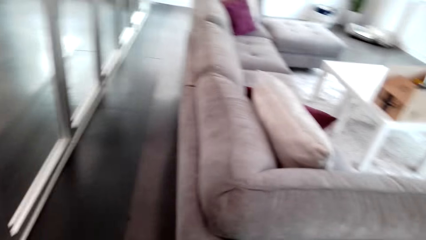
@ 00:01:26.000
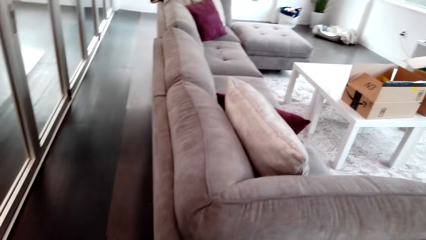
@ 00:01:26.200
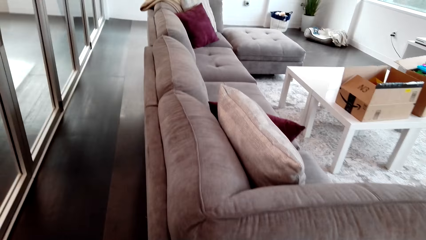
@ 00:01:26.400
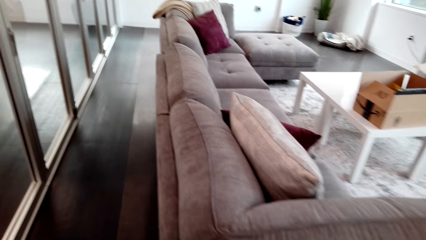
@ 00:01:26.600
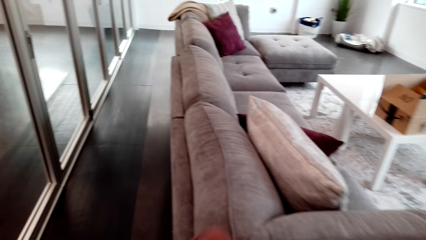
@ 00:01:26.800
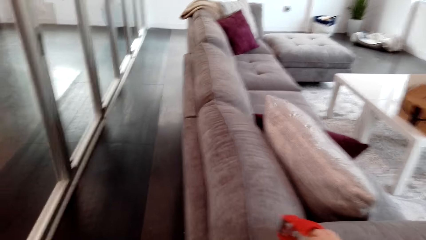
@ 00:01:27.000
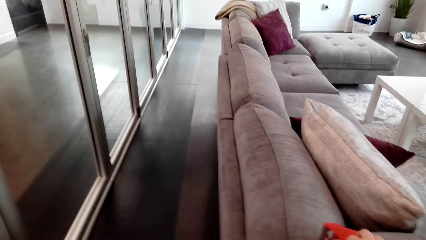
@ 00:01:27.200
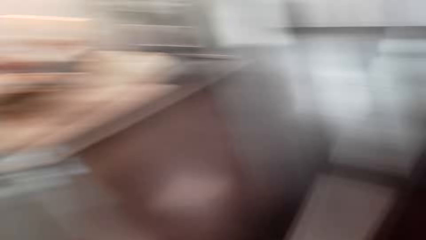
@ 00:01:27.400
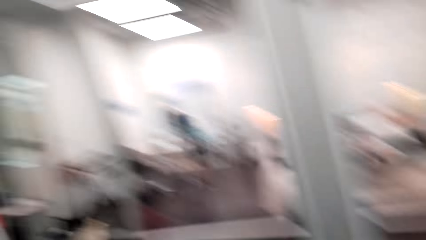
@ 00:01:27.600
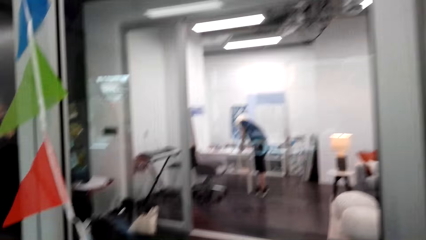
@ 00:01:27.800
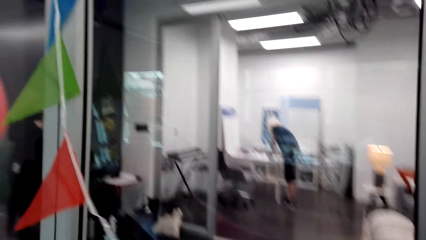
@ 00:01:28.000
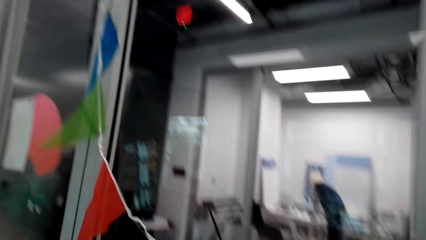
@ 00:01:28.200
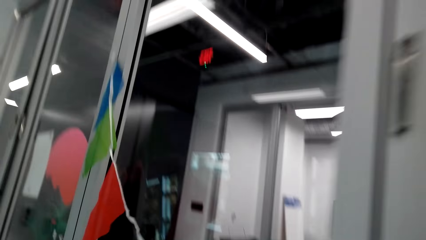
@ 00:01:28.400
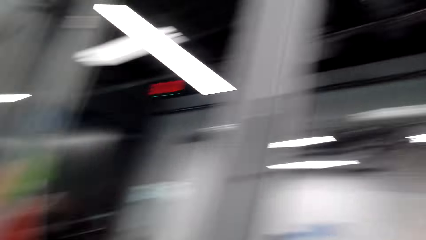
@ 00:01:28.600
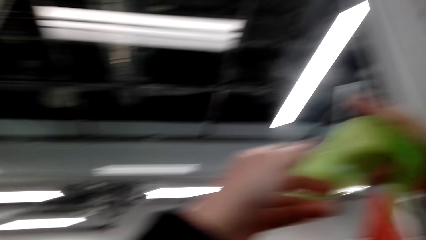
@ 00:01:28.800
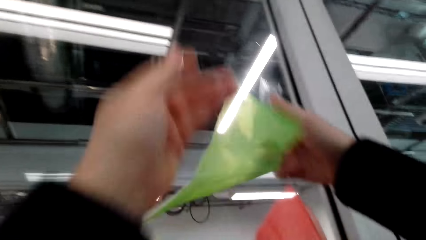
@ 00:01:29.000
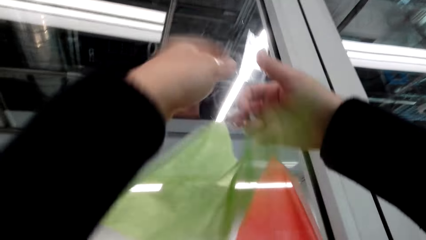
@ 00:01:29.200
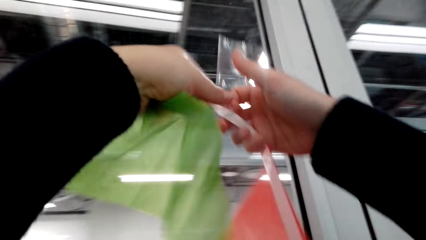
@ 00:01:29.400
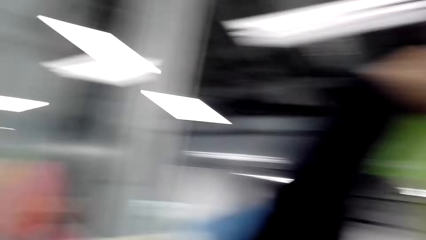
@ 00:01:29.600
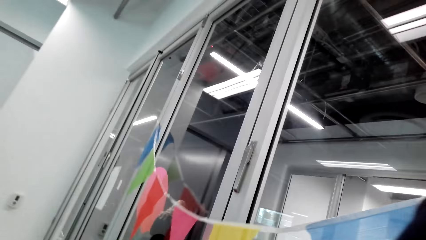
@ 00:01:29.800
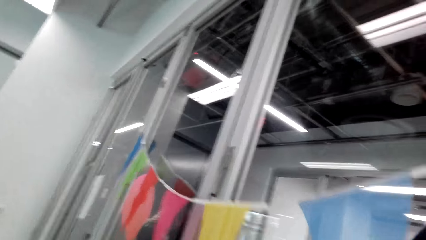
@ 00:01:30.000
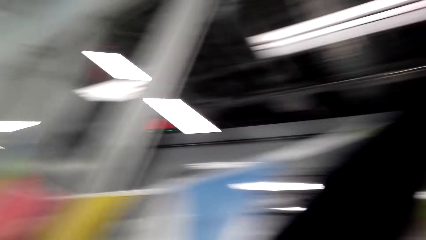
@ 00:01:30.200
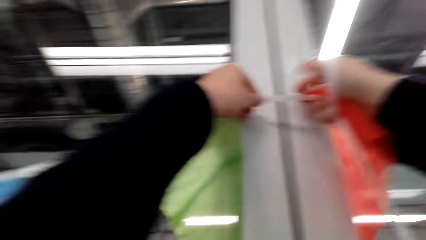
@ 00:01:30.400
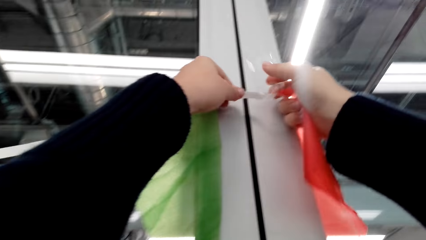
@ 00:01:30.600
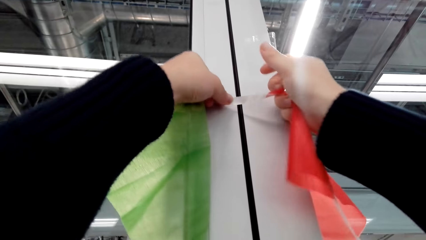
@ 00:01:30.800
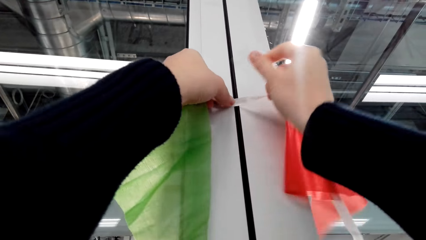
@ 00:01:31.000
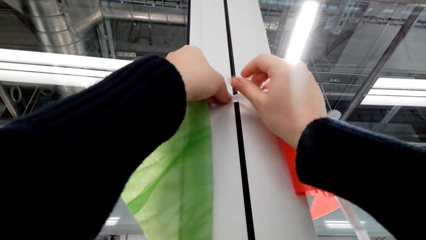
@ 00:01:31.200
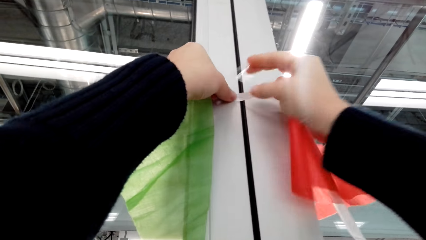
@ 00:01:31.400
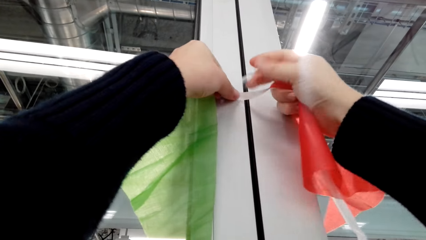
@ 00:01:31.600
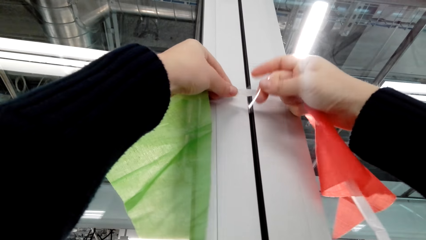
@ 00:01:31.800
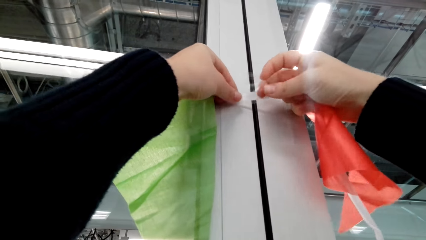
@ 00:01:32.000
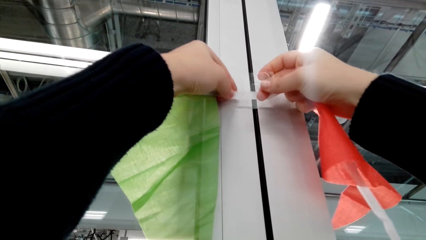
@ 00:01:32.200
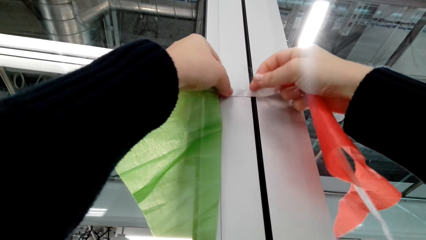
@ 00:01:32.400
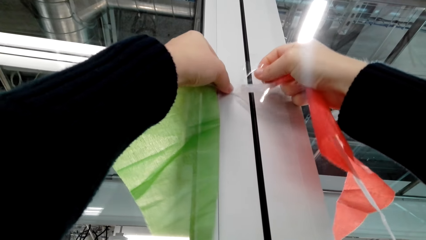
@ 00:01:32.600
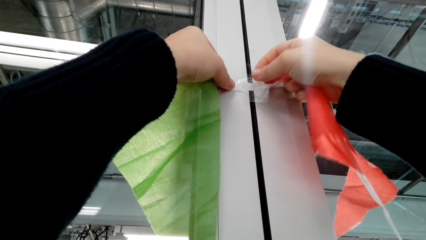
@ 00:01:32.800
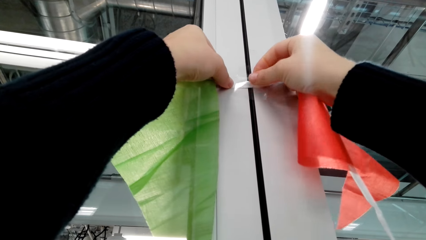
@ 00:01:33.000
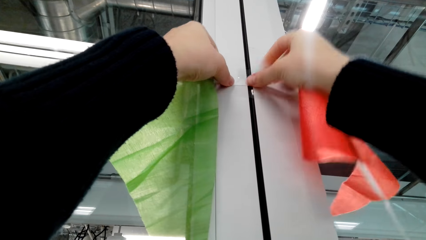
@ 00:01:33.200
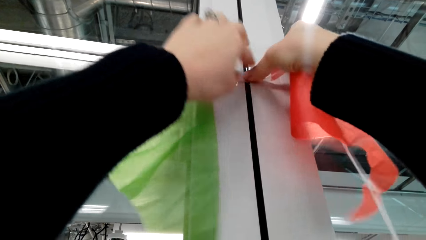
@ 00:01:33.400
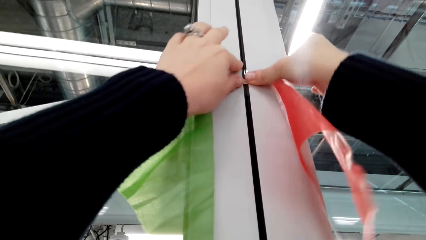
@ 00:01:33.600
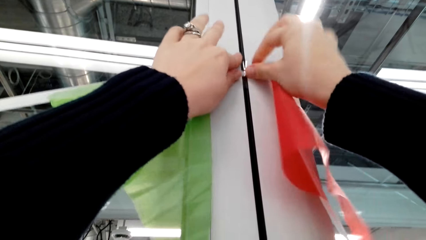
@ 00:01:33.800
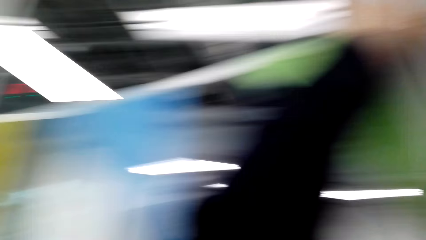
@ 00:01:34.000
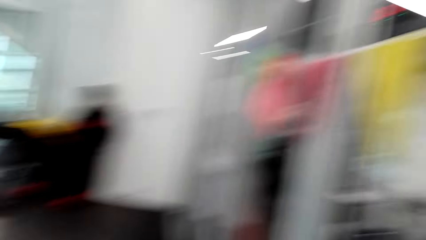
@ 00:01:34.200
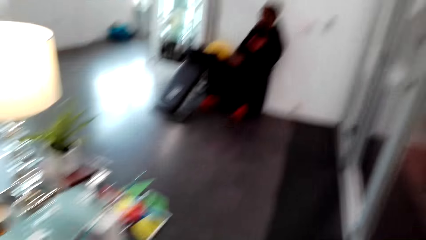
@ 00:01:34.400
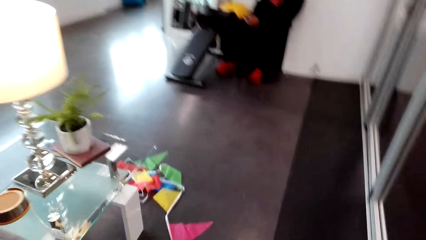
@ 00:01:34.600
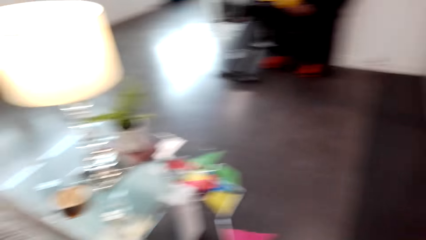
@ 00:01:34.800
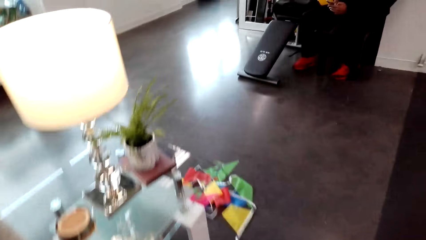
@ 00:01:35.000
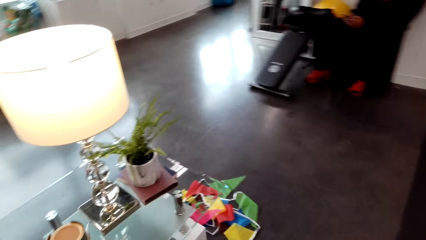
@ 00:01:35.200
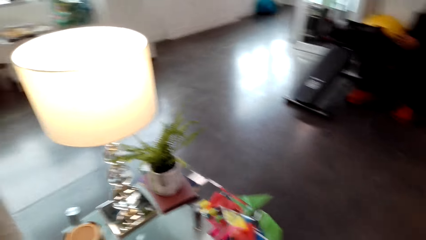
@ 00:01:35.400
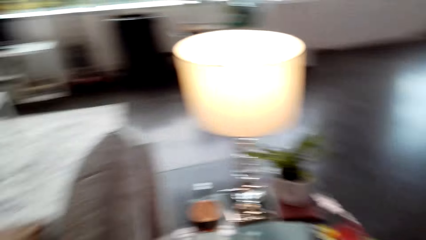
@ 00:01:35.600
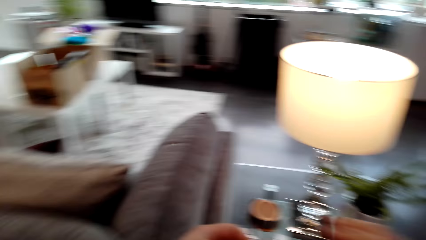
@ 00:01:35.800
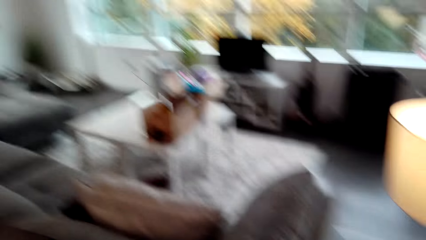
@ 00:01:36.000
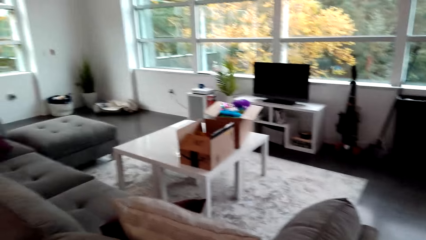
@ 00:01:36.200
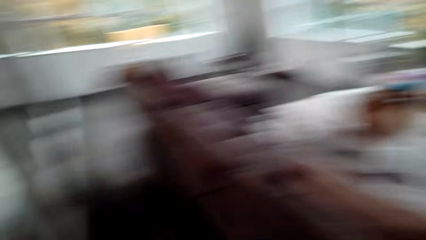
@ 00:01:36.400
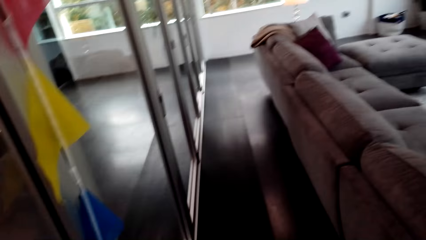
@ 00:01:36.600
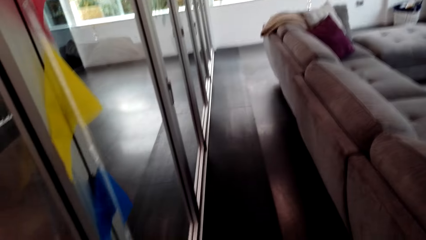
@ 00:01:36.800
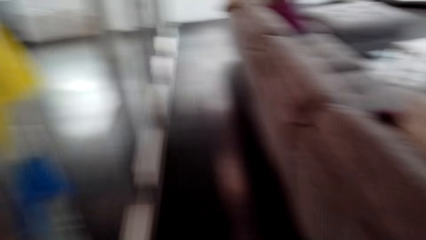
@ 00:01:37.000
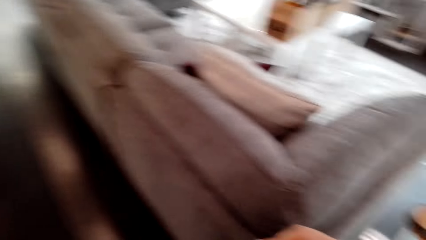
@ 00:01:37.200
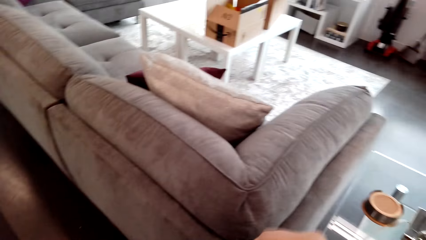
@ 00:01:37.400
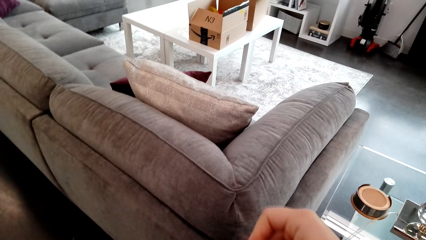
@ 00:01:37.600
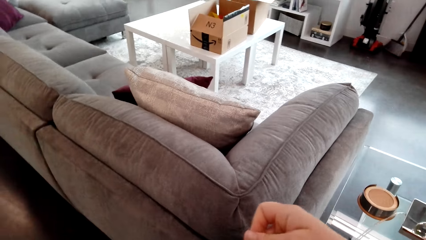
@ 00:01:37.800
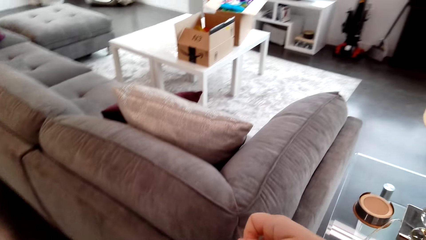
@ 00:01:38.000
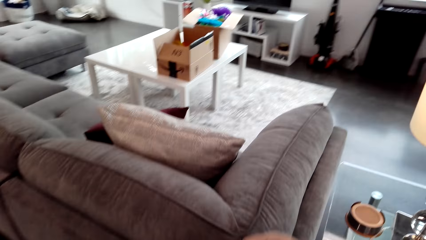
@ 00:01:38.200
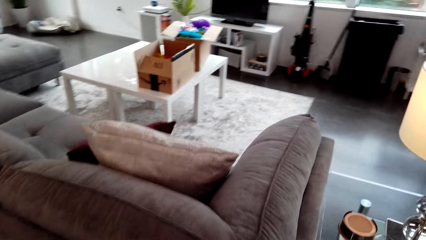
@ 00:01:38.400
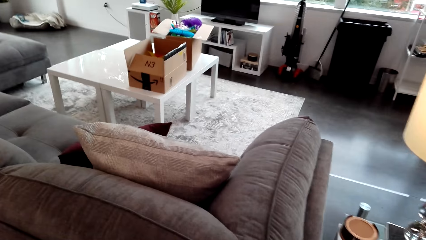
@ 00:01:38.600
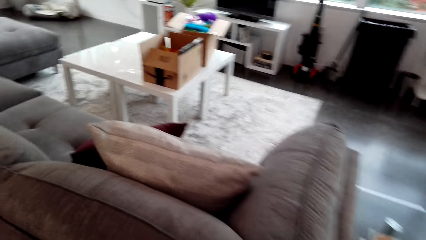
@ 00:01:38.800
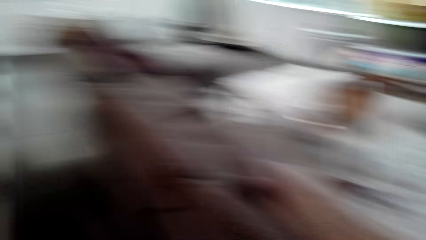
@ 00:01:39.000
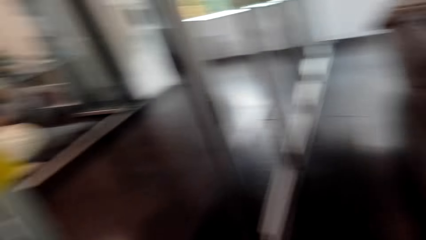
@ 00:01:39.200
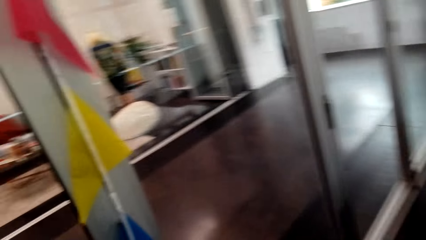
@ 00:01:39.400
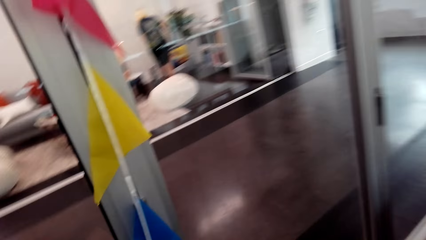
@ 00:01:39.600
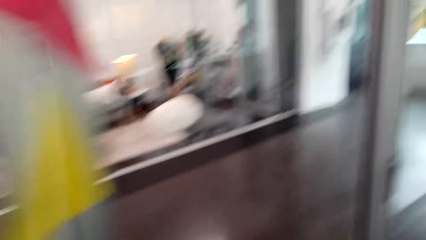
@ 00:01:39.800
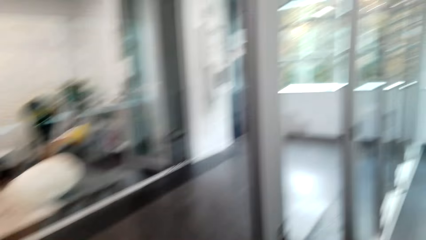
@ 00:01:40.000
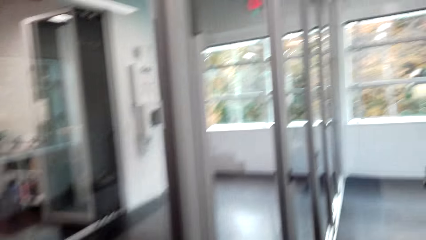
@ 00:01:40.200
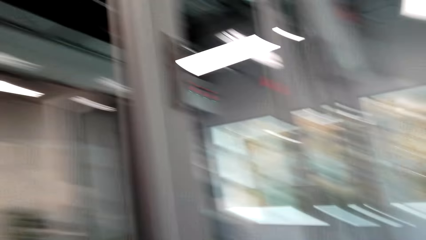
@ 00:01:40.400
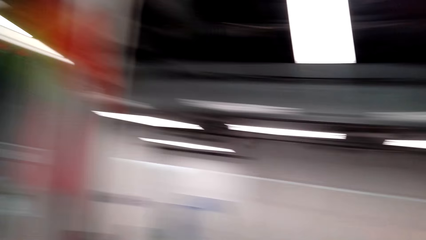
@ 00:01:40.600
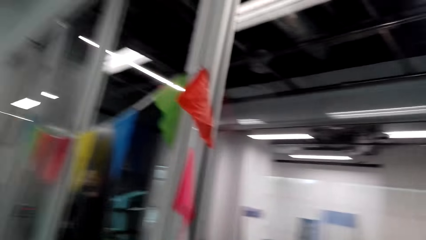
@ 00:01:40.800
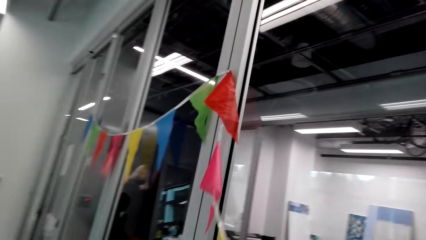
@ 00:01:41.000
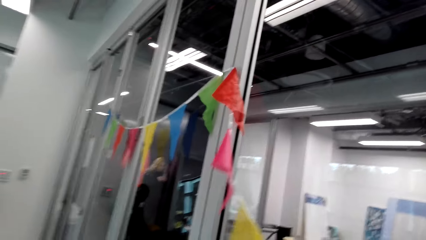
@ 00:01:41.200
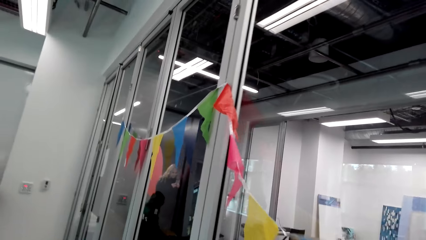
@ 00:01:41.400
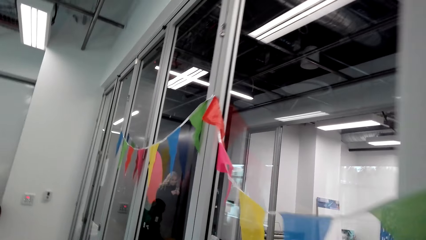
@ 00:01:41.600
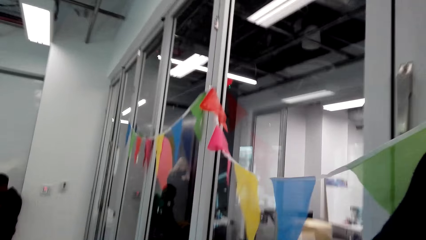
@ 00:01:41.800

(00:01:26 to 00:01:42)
The camera wearer sticks the piece of cloth with a cello tape on the wall. They stretch the pattern.
